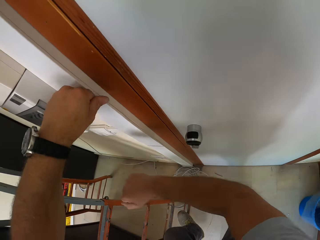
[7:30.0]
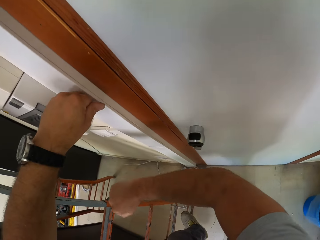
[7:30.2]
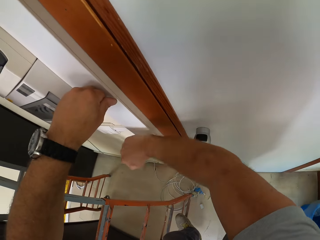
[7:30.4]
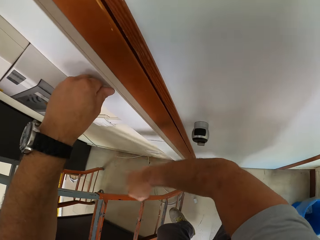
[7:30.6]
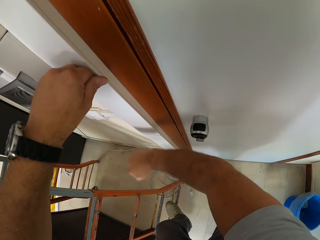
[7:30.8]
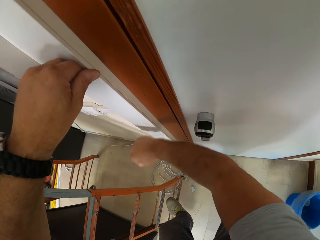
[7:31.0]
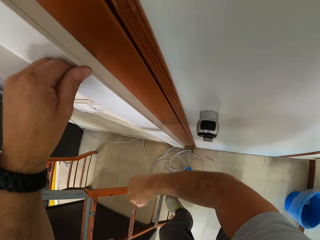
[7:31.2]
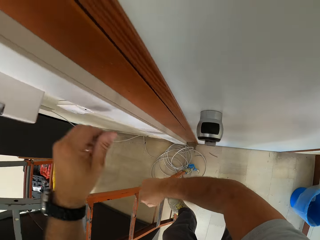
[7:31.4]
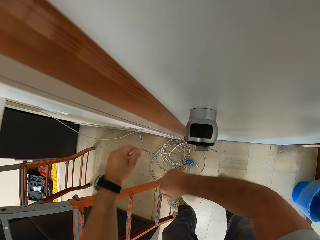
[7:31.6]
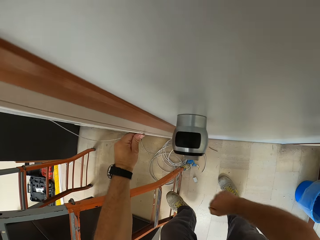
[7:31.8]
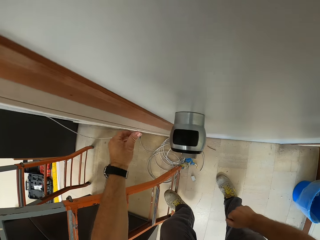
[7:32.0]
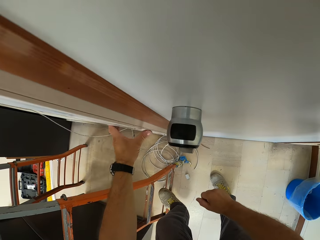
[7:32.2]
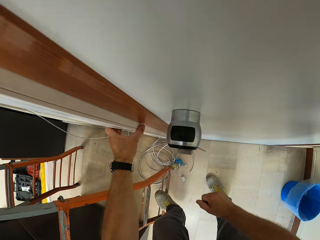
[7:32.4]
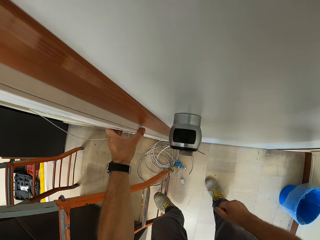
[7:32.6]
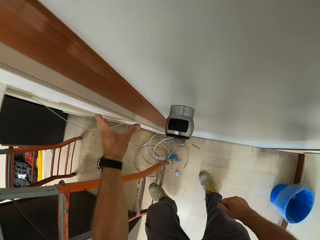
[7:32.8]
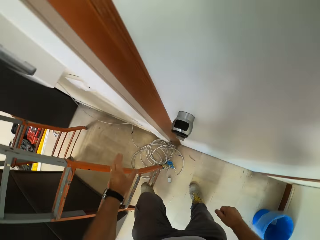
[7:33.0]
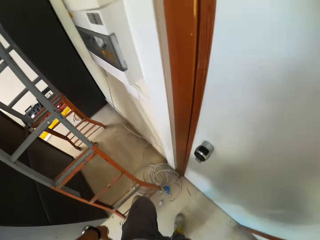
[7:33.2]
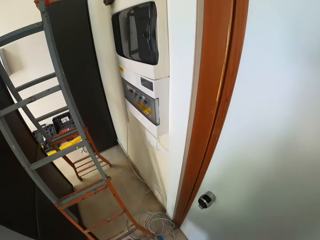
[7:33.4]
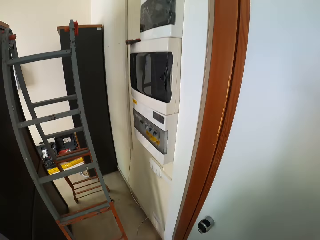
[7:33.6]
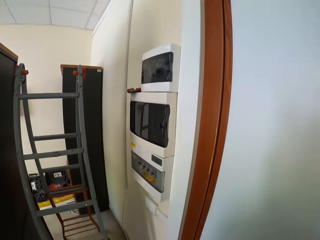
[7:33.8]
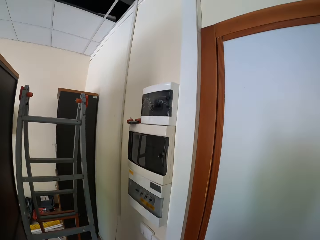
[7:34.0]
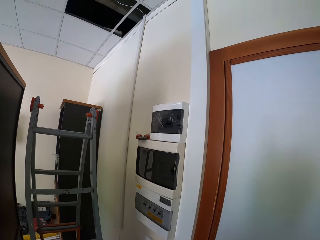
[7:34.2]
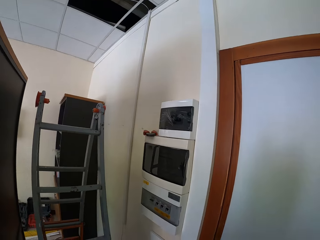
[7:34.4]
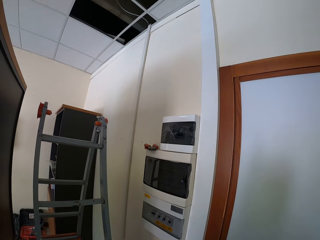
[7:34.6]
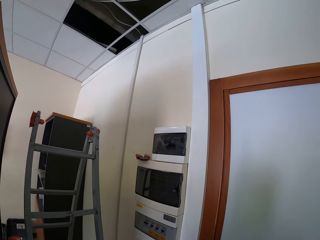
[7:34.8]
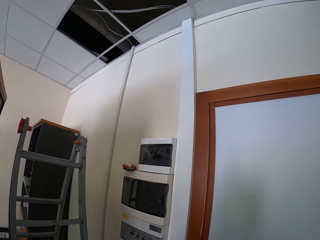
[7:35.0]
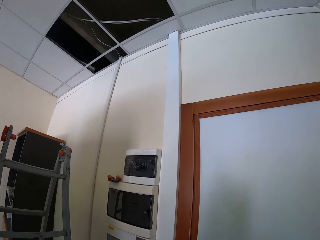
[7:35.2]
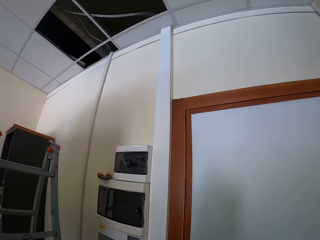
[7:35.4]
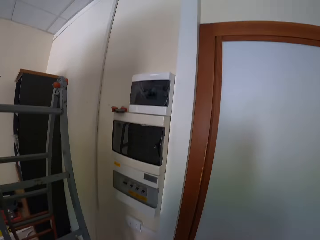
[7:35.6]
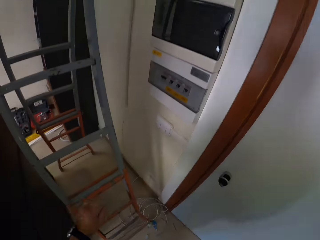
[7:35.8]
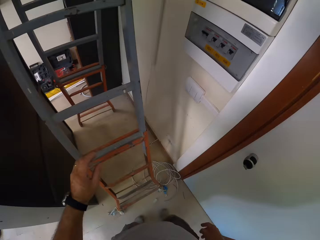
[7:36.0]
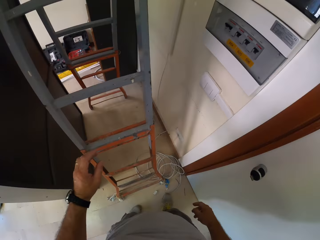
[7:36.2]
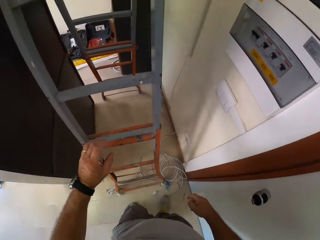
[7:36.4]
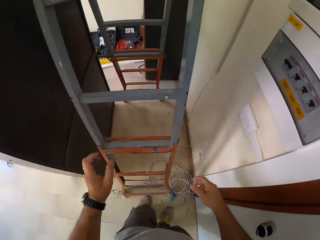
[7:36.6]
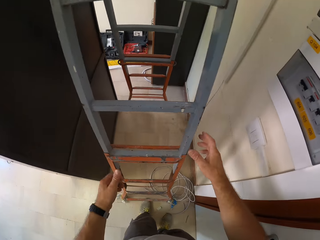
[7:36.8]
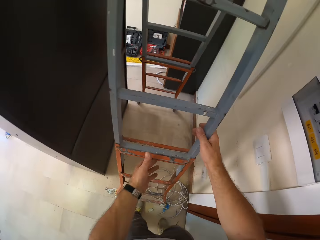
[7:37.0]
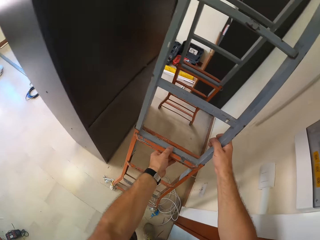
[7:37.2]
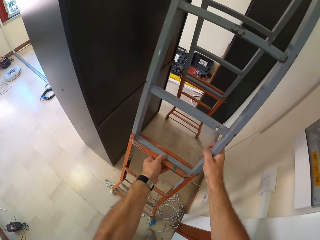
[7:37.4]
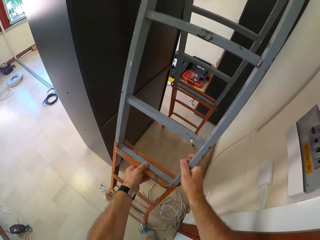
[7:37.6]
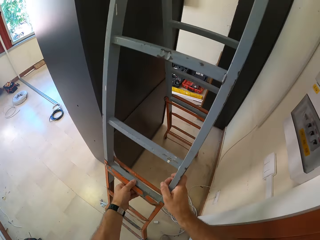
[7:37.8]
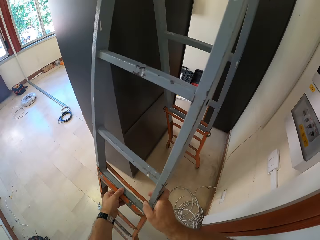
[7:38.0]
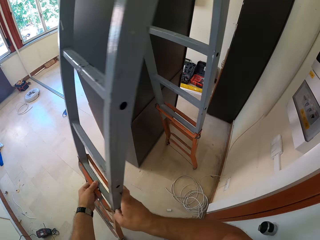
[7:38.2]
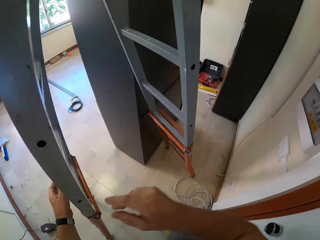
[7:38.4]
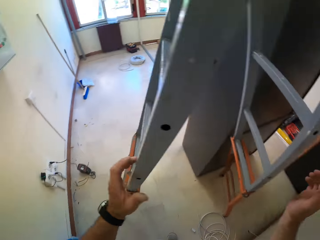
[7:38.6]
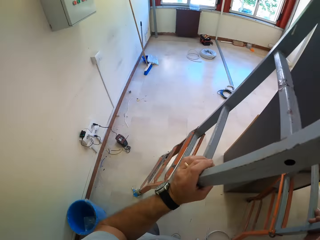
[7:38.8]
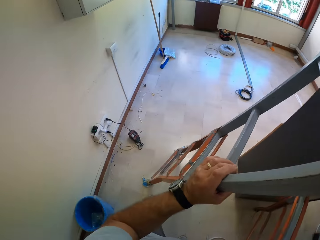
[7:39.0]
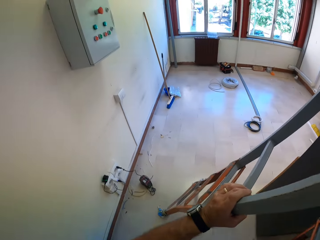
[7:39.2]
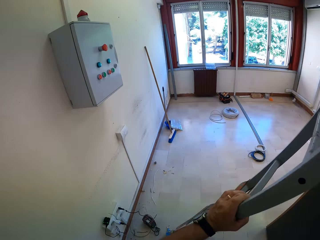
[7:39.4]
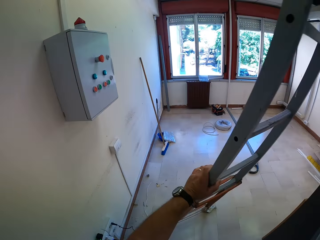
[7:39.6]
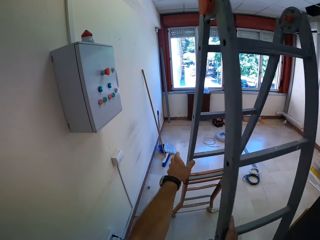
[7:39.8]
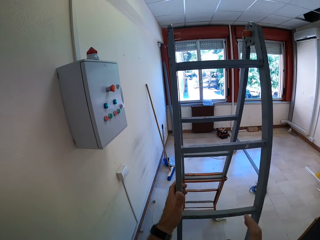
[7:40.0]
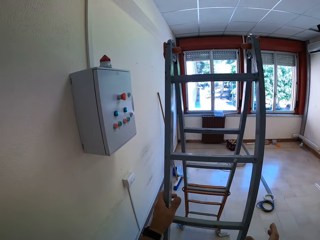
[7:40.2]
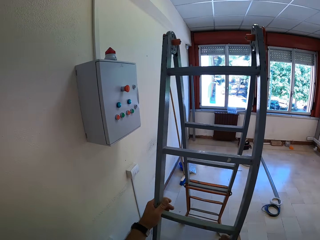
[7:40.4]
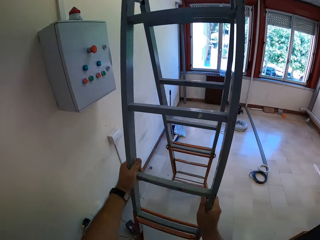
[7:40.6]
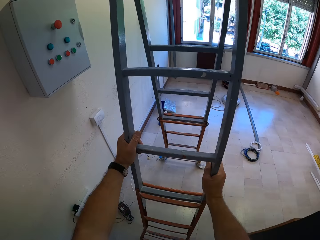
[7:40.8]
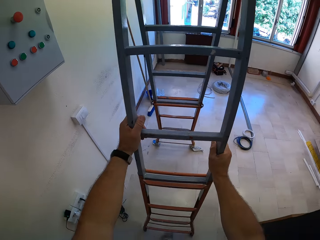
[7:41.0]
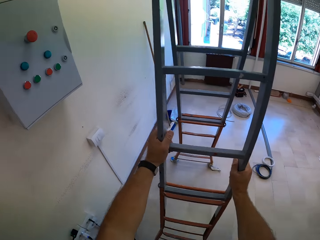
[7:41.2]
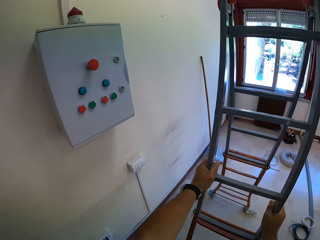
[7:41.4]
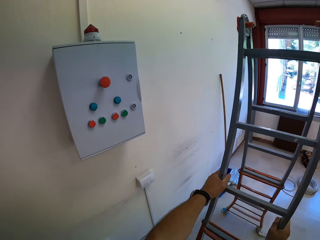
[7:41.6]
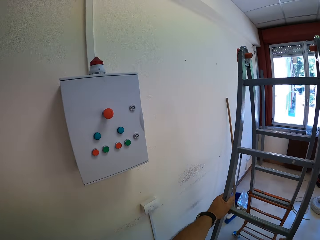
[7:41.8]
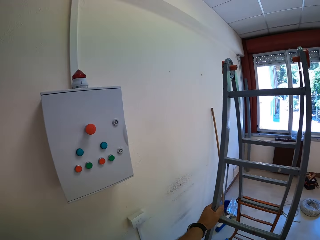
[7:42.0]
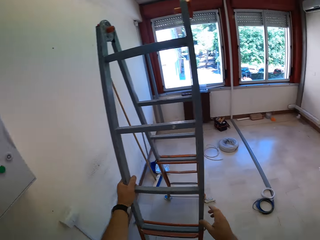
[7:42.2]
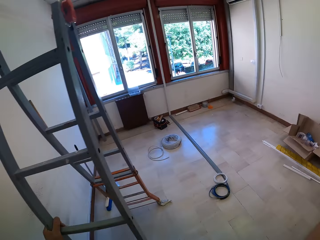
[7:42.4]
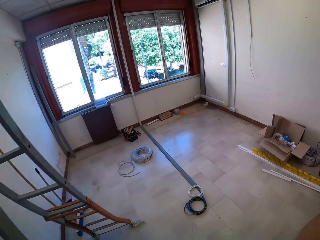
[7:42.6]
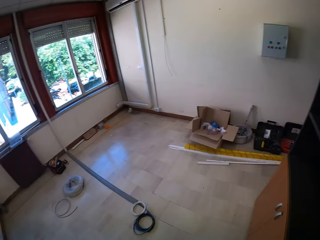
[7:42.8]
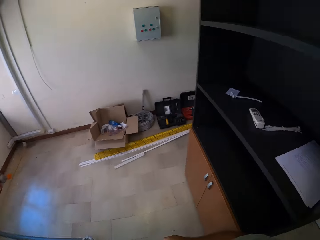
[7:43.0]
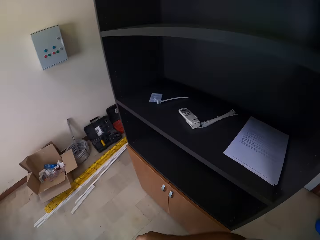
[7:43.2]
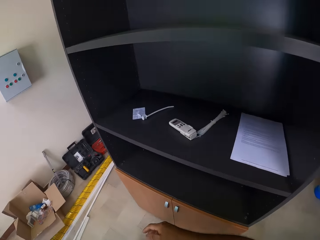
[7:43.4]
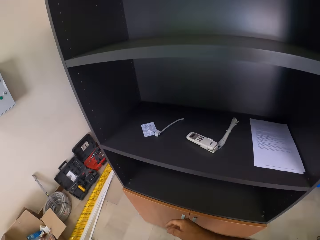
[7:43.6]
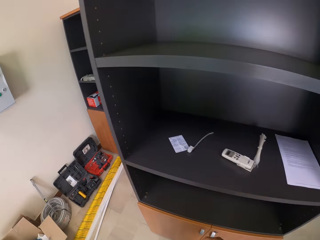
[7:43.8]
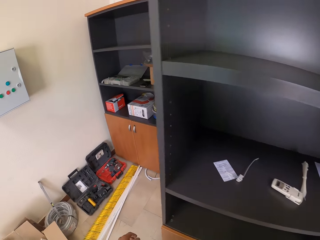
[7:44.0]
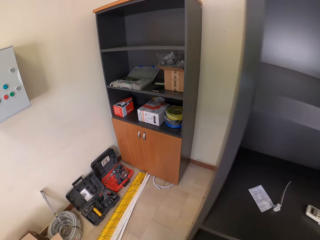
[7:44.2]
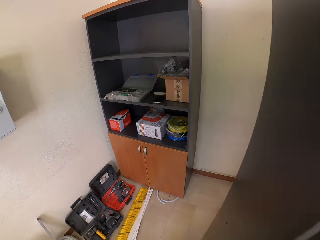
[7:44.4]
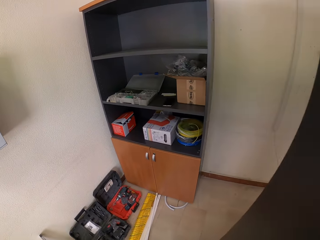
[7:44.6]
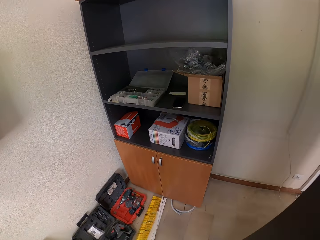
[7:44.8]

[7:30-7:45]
The camera wearer touches the wire casing. They hit the wire casing. They tuck tight the cover cable. They touch the wire casing. They drag the ladder. They push the ladder around the house. They walk towards the wardrobe.

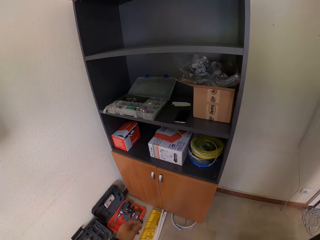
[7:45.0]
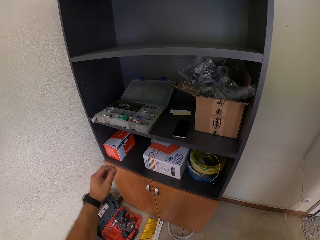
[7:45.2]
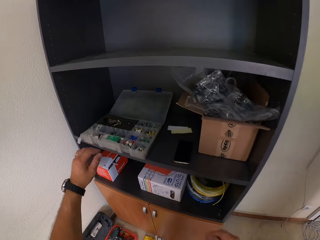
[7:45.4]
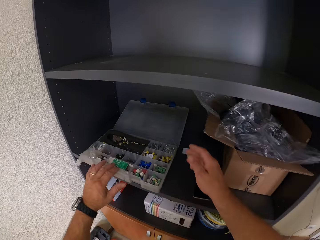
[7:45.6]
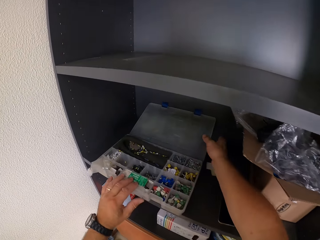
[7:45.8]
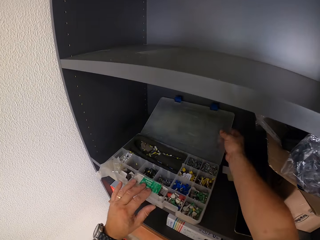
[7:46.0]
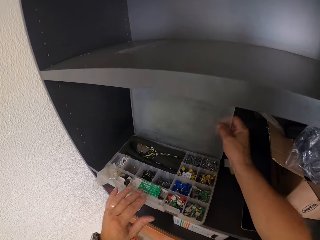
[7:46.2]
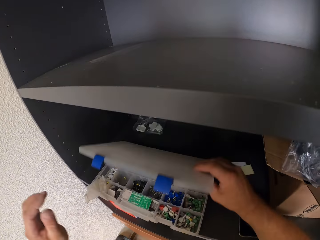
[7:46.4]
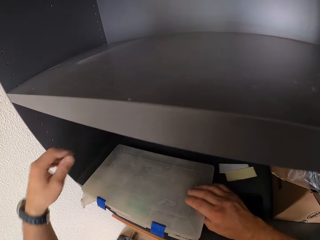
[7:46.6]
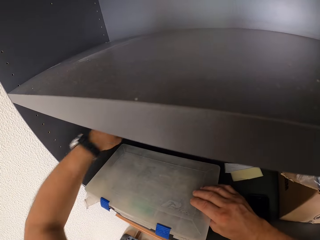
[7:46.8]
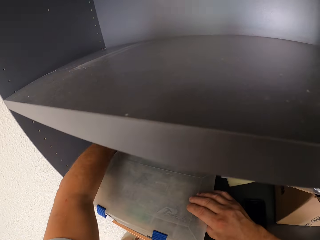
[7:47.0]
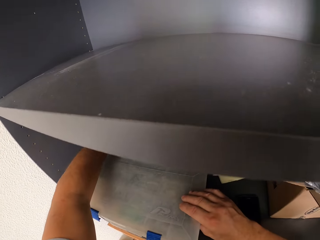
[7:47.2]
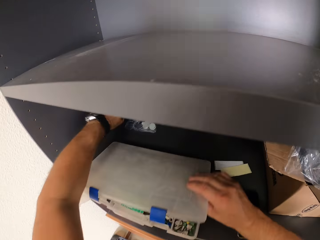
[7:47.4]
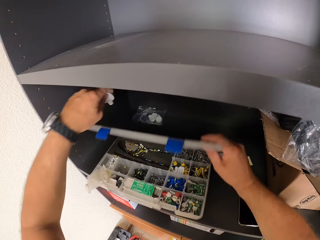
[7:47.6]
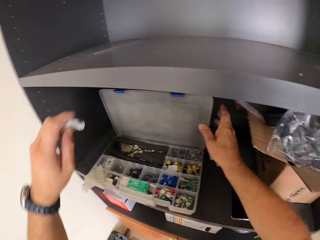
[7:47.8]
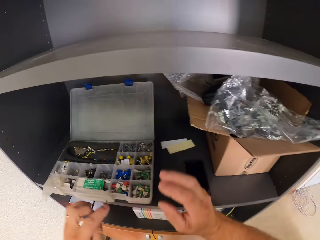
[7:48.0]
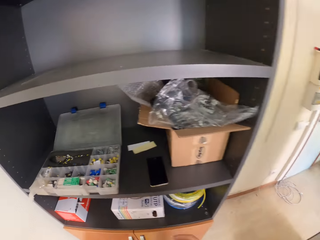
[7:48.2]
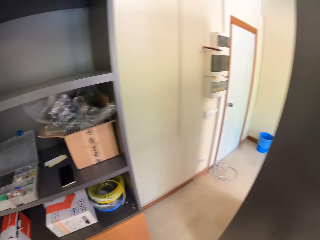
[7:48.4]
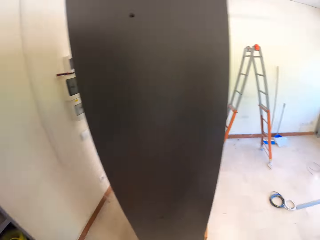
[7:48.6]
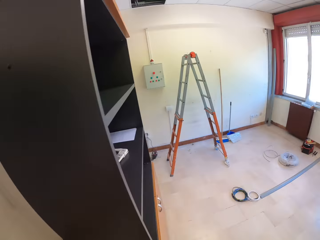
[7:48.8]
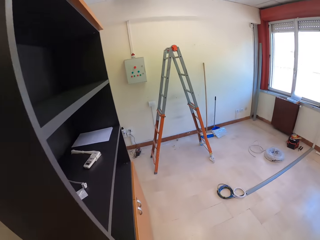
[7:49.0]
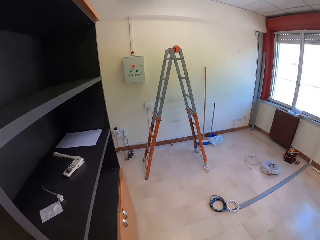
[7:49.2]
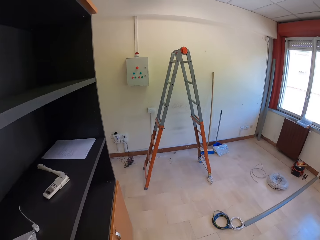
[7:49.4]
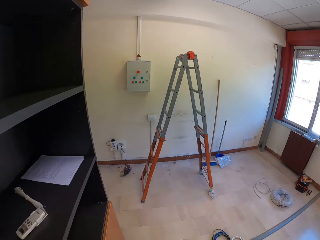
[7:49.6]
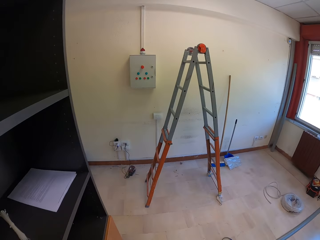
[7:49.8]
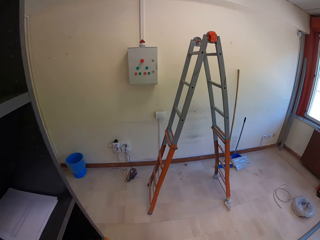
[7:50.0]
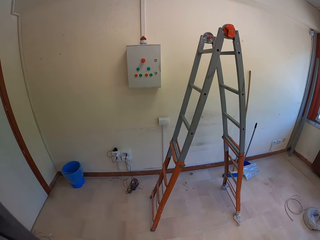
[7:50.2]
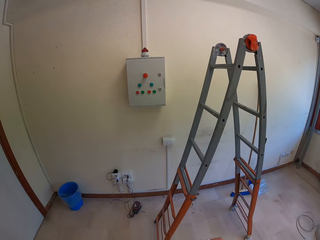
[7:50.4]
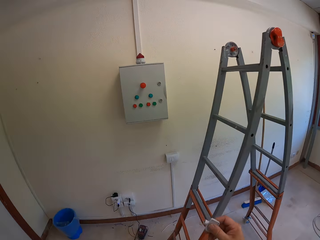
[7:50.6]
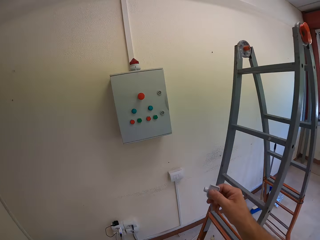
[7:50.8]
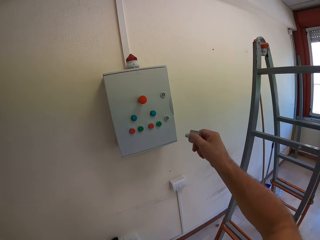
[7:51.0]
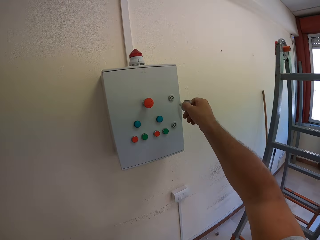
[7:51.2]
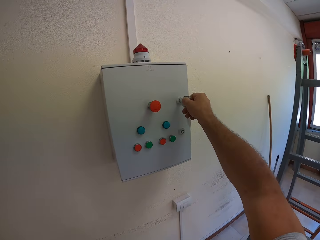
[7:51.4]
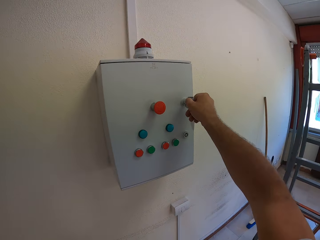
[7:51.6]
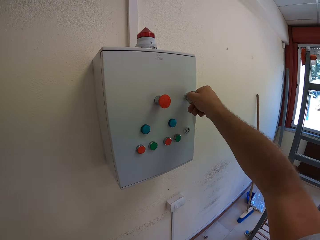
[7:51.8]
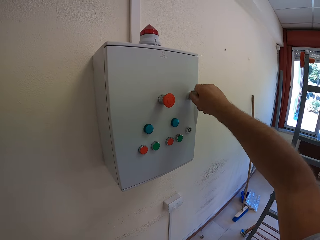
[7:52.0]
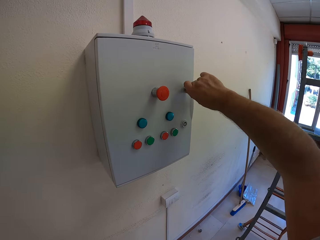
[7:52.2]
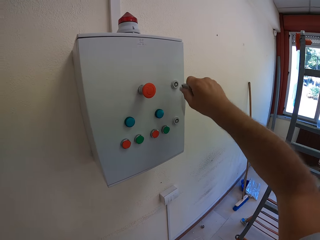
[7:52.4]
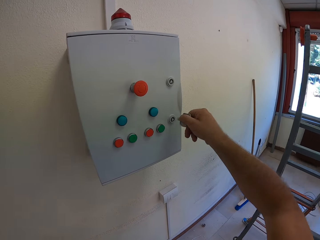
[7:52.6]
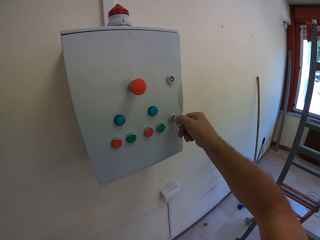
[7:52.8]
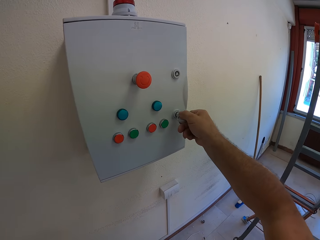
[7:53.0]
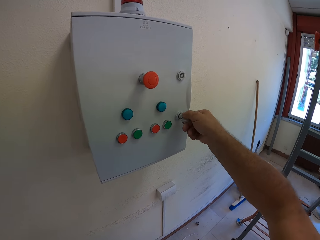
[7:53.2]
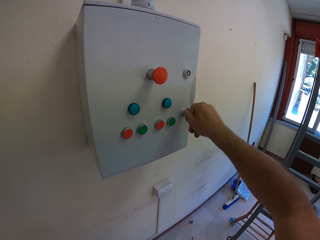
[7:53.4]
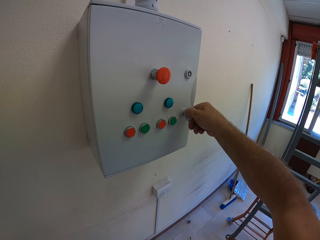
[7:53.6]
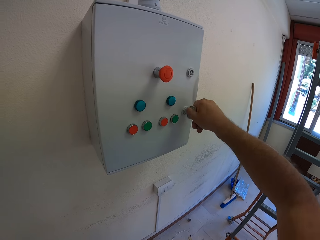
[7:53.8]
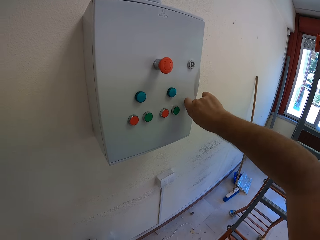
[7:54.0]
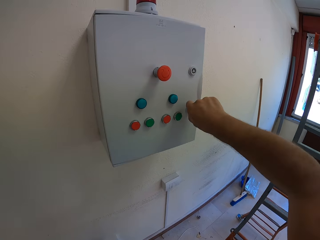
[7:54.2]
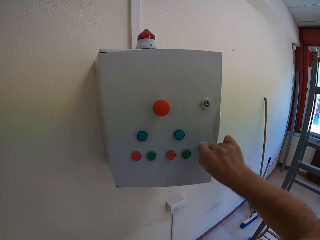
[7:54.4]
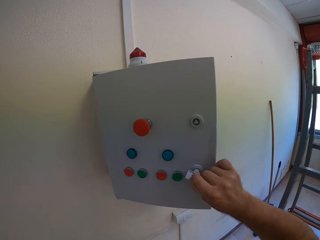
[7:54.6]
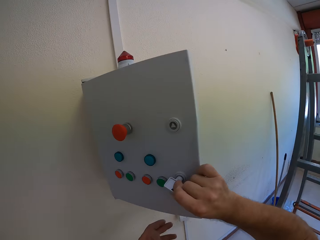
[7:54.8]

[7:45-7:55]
The camera wearer closes a tool box. They pick up the transfer switch key from the wardrobe. They open the tool box. They walk back to a conjunction box or transfer switch. They open the conjunction box with a key.
